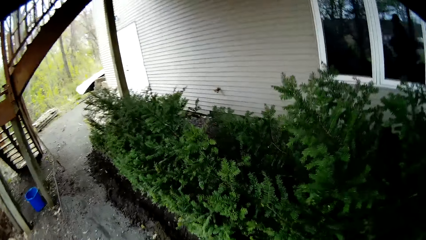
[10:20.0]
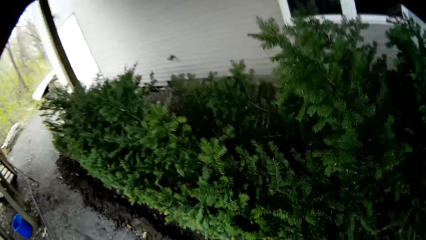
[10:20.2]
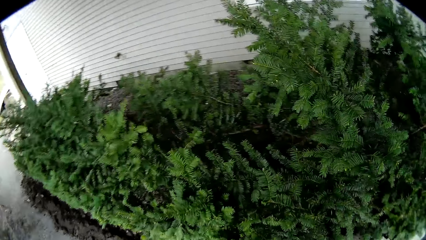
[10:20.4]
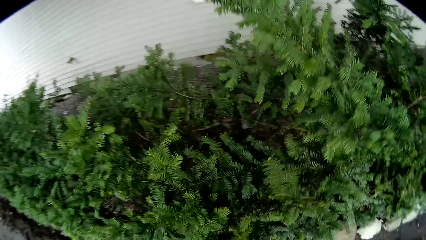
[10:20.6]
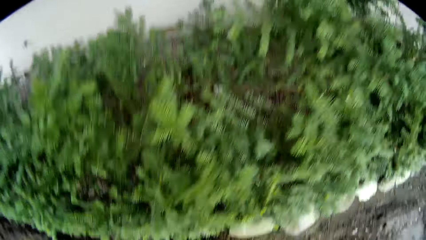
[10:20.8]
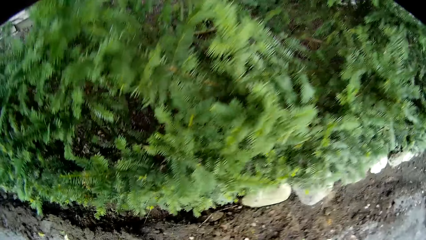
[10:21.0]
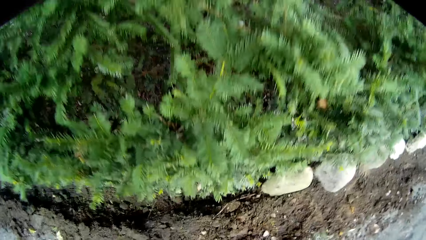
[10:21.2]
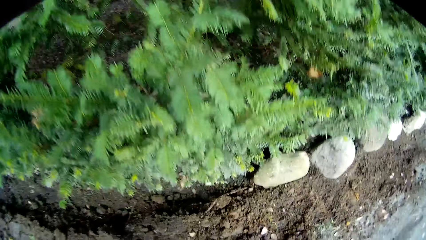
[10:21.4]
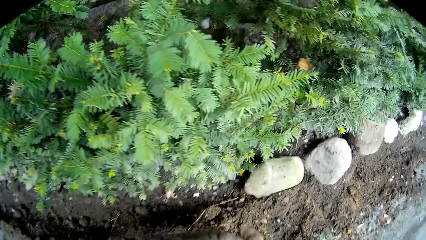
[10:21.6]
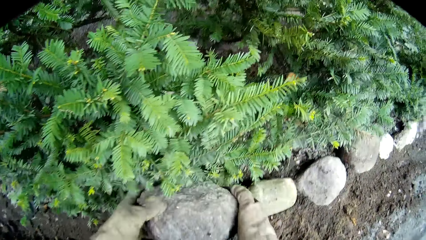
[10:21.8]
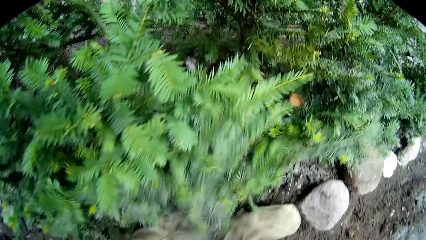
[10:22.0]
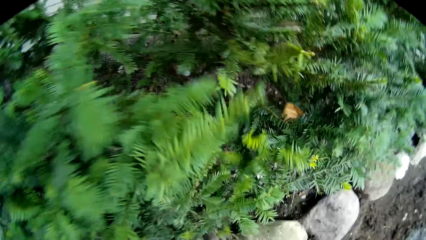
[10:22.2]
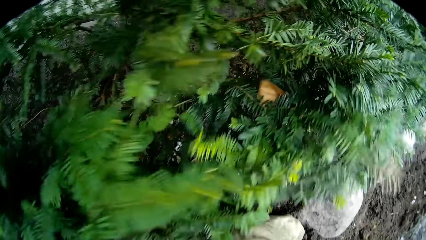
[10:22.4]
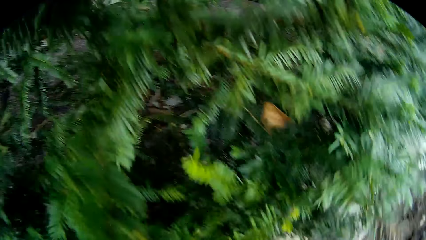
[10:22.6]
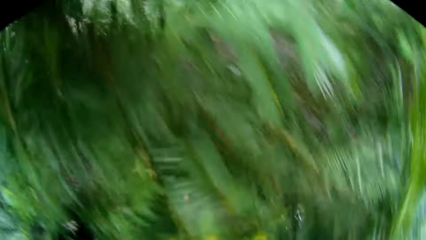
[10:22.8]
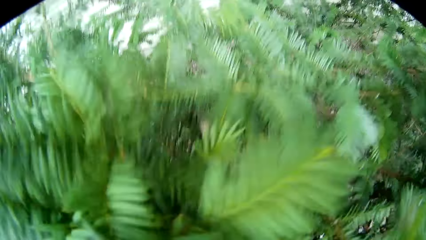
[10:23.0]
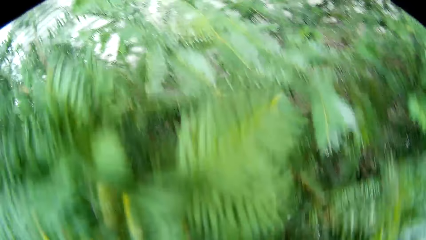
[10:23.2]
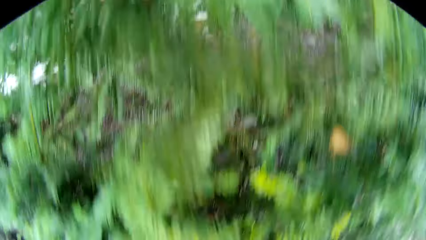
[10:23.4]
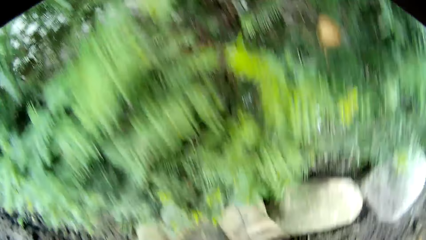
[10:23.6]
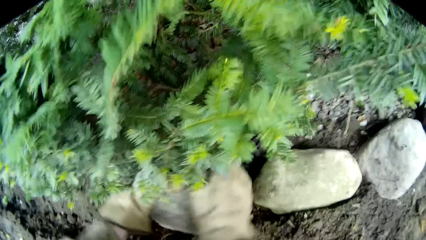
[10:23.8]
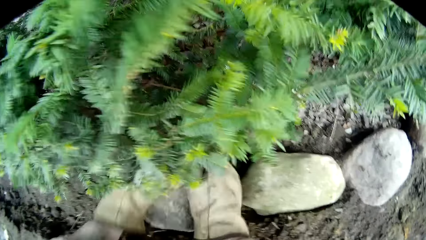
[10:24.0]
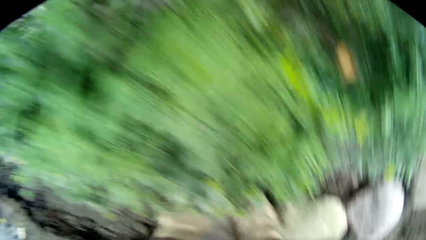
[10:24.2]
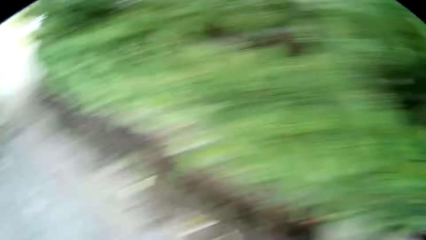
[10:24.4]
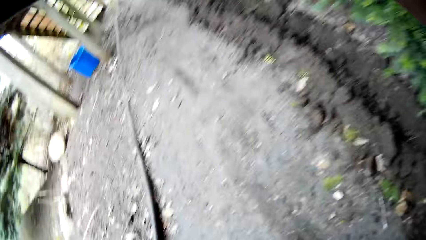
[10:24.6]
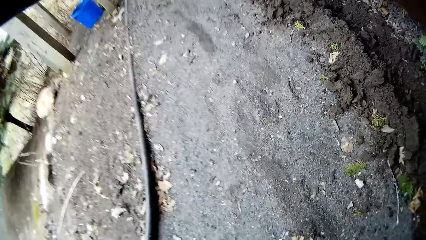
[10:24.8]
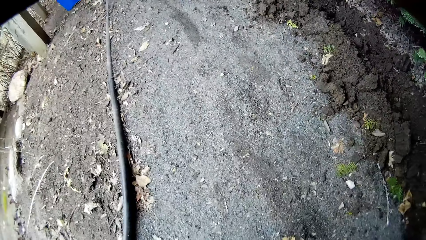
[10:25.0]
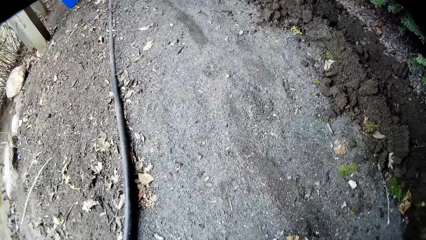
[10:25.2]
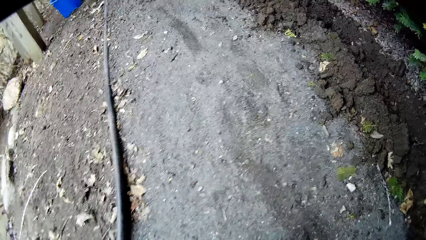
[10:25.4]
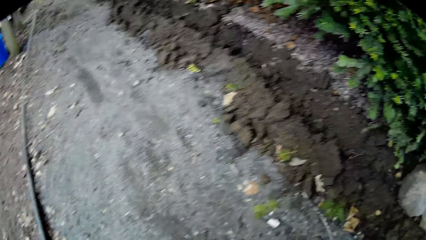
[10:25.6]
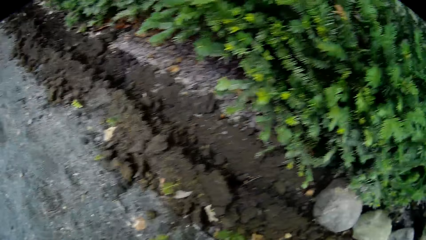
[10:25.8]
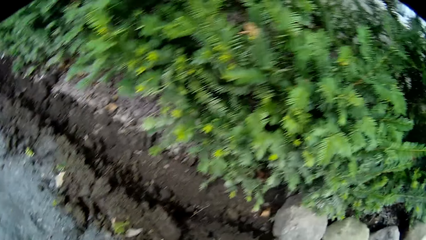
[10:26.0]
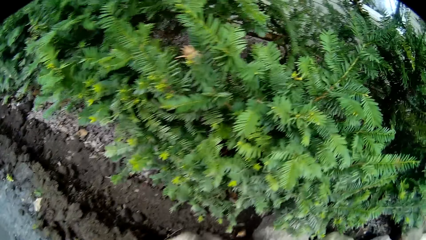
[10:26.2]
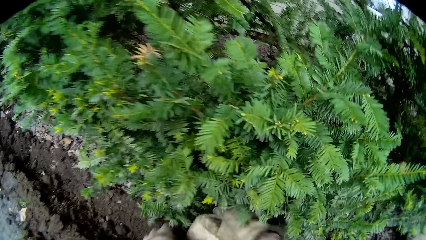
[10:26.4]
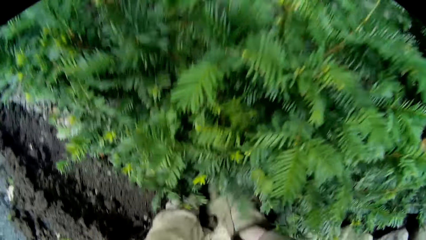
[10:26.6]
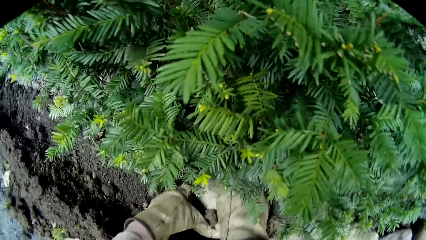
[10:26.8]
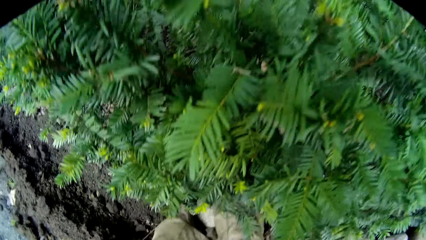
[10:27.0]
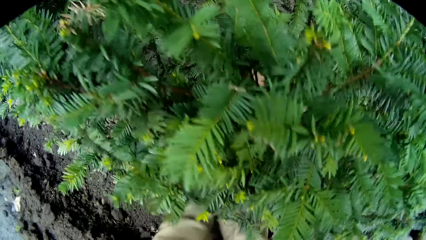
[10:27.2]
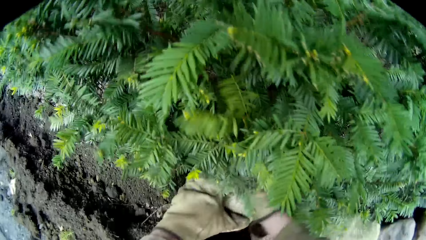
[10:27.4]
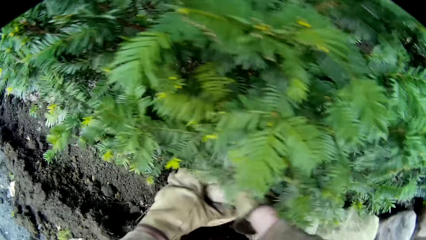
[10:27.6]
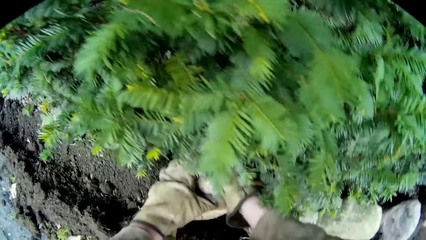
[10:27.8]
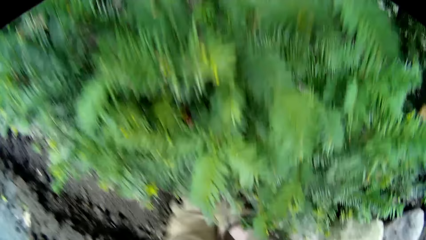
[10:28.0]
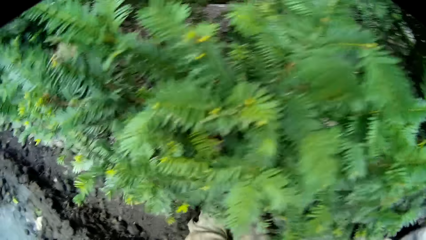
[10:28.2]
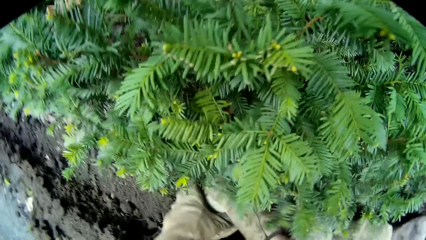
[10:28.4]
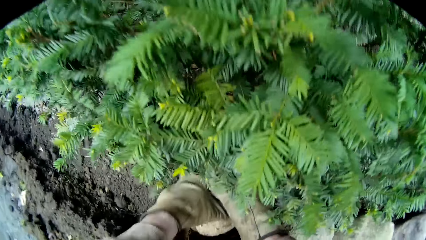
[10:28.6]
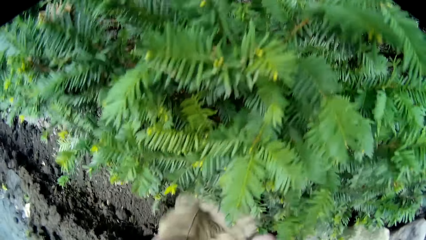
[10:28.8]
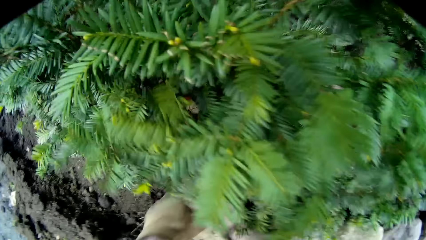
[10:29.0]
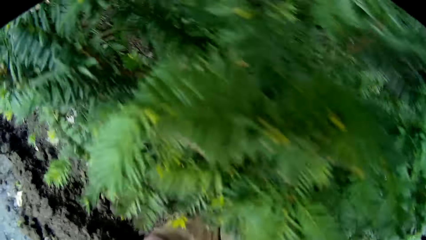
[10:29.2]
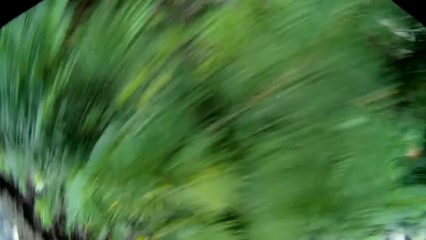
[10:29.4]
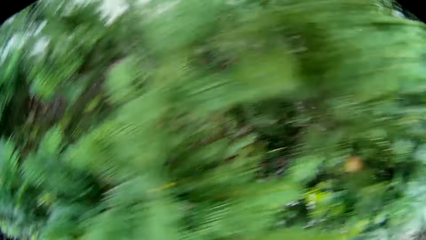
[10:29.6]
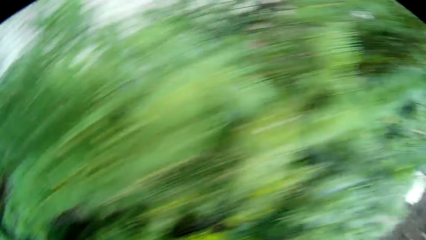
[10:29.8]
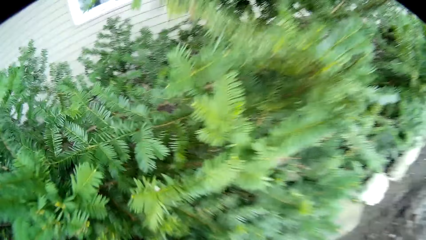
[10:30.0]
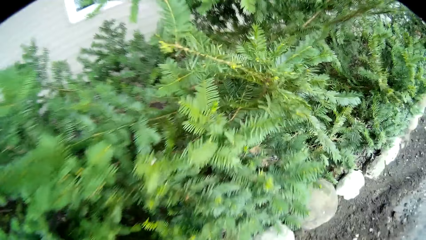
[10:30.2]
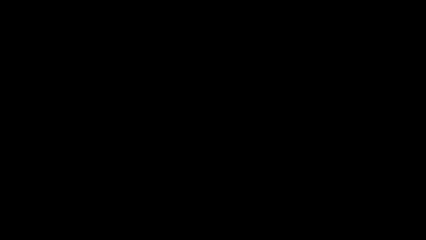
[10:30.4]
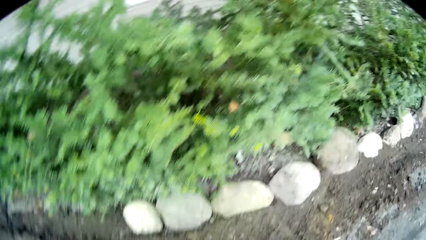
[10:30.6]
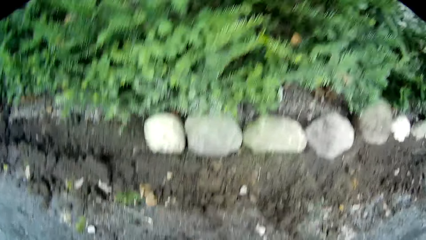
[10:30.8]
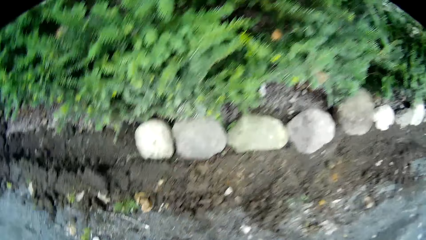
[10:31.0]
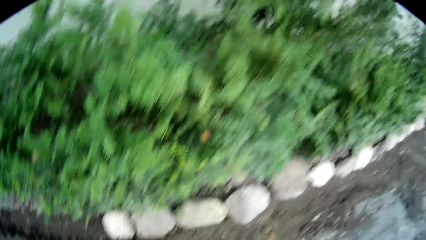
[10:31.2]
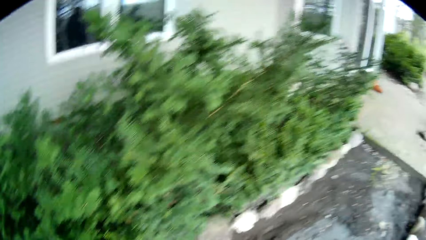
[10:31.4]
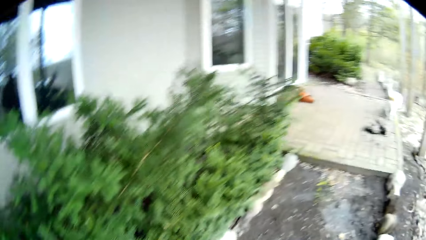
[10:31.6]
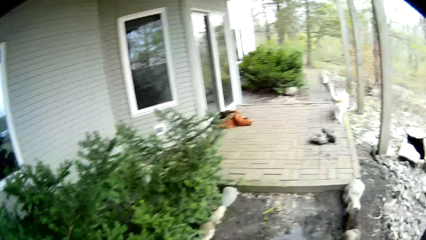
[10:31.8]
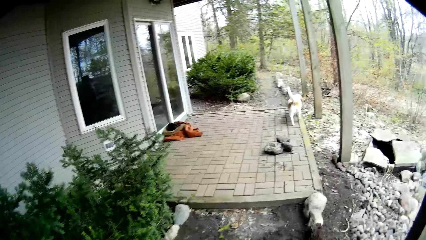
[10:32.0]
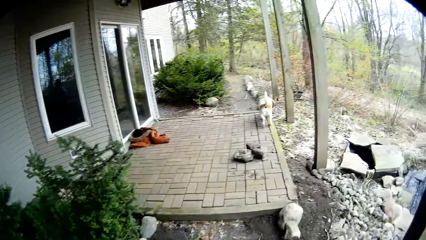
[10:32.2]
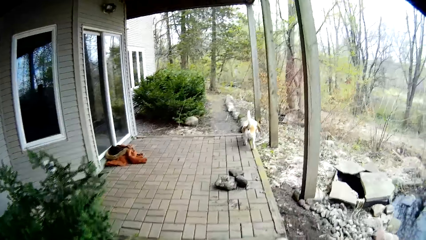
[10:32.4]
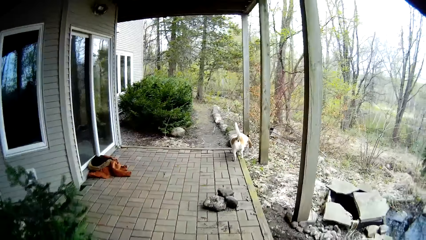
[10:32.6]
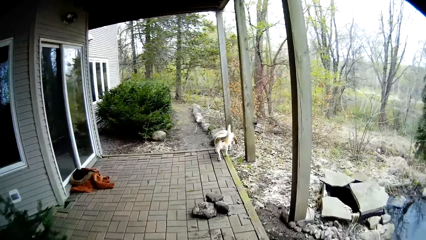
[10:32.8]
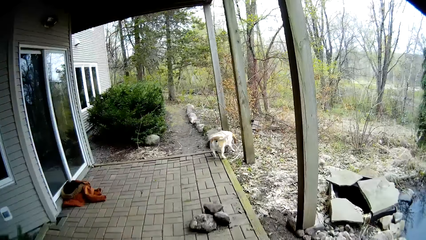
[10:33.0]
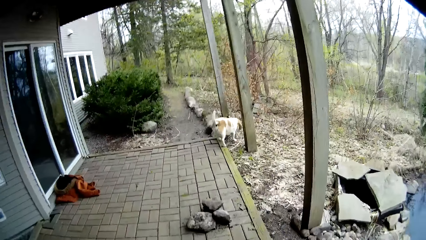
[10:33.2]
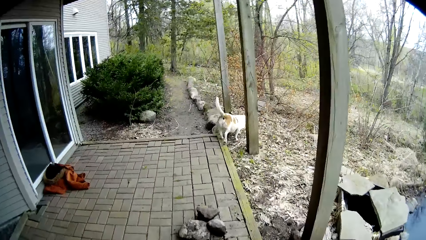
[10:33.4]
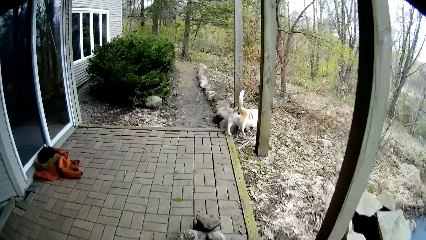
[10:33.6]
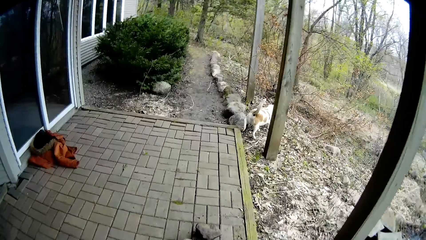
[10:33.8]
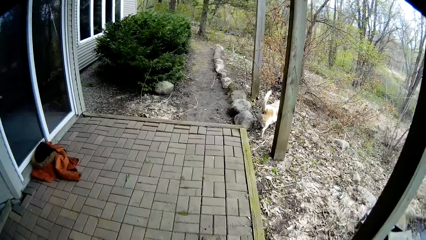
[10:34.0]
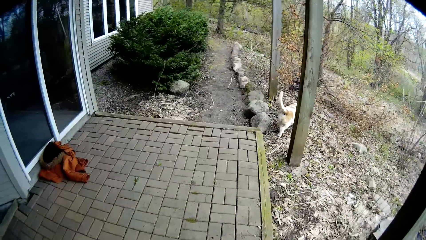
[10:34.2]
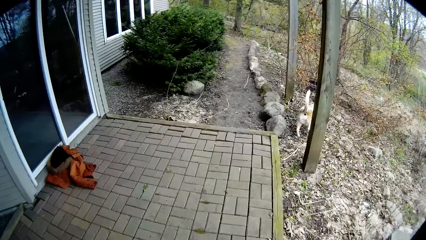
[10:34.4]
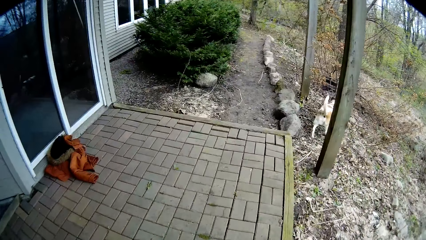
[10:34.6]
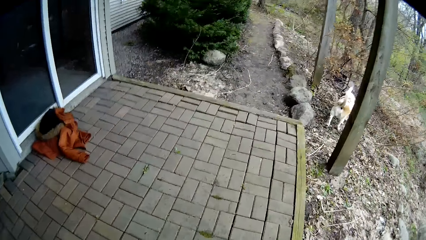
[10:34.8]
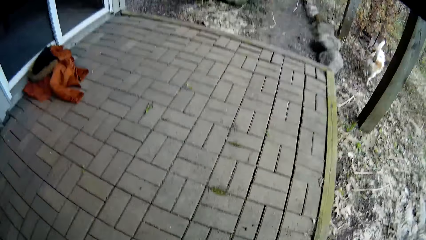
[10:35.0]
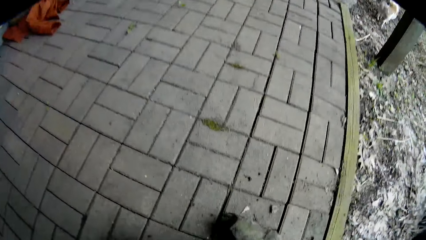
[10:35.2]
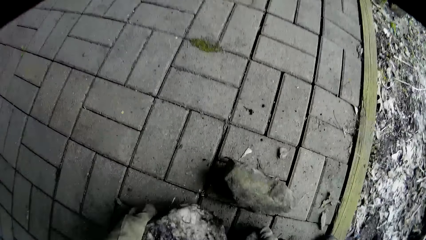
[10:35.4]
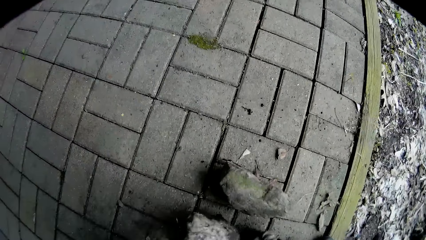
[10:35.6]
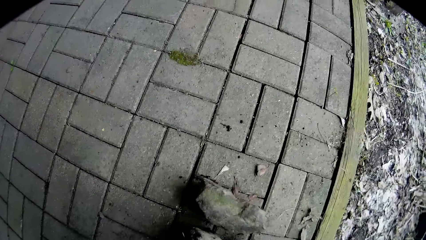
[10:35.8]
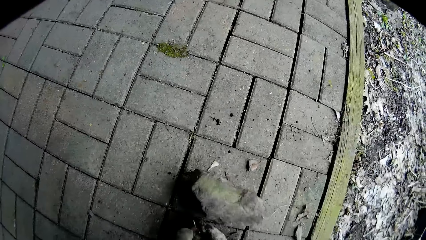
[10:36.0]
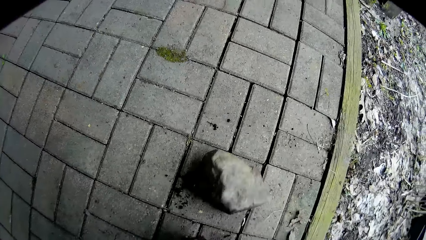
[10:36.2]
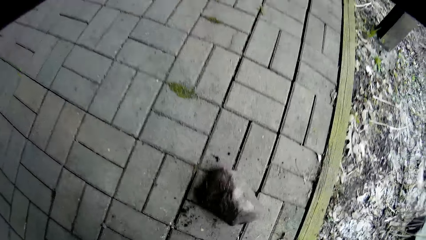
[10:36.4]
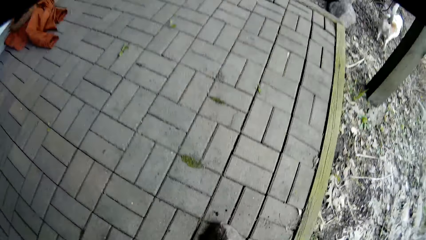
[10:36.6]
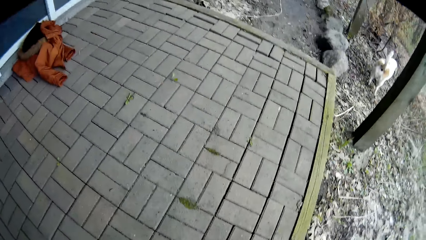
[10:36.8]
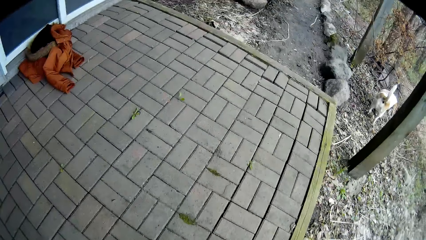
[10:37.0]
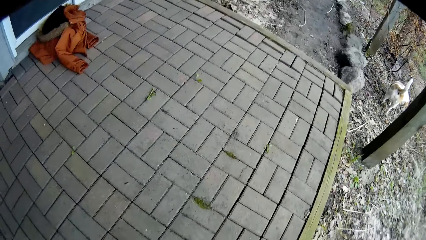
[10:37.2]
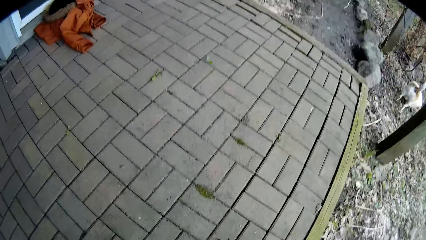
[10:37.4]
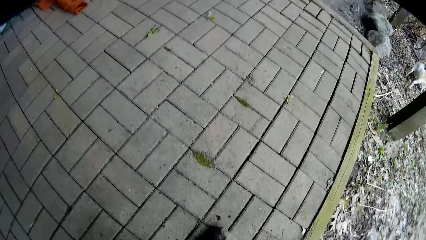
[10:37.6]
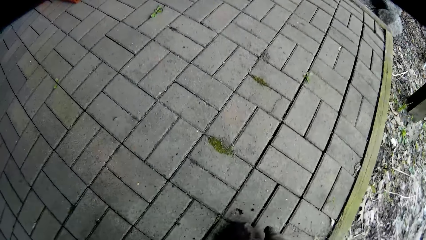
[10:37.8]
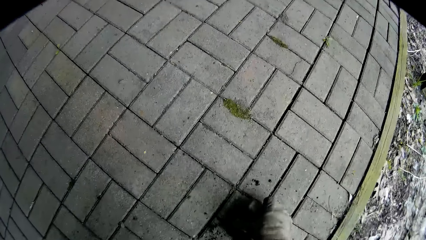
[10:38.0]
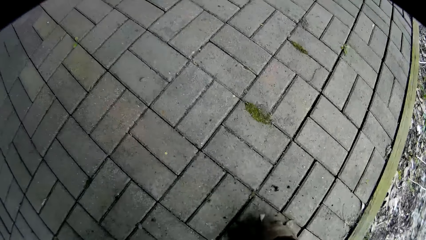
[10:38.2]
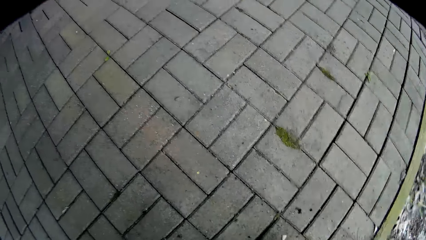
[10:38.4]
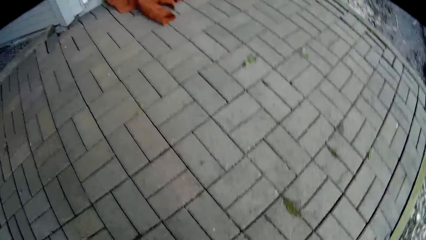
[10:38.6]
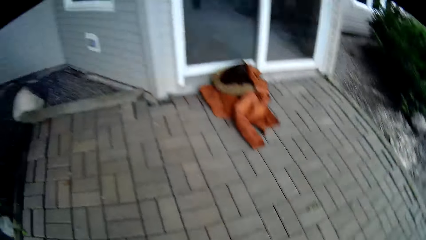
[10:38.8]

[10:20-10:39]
The camera wearer drops the stone on the ground next to the flower with both hands. He fixes the stone into the ground with both hands. He drops a stone on the ground with both hands. He adjusts the stone on the ground with both hands. He walks along the backyard. He picks up a stone from the ground with his left hand. He picks up a stone from the ground with his right hand.
